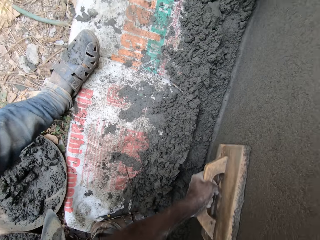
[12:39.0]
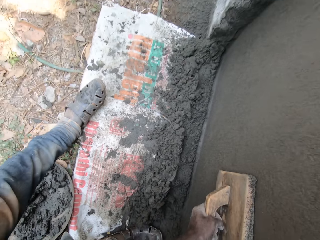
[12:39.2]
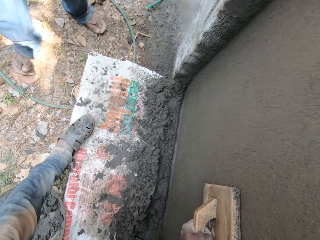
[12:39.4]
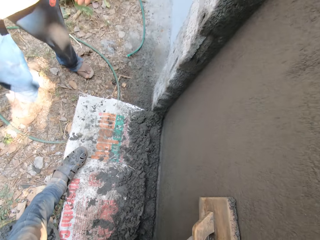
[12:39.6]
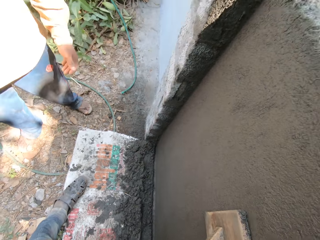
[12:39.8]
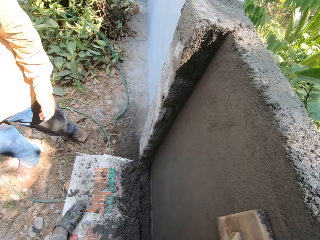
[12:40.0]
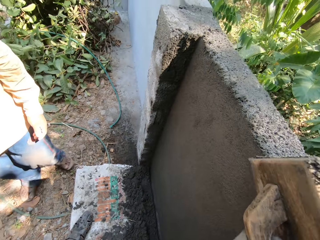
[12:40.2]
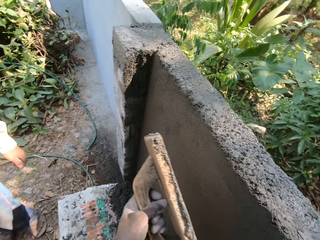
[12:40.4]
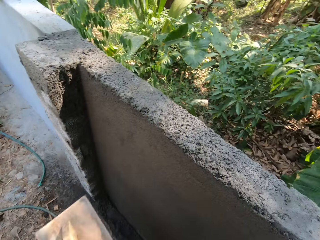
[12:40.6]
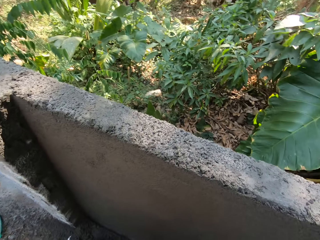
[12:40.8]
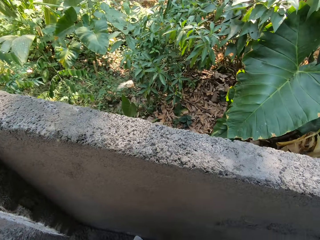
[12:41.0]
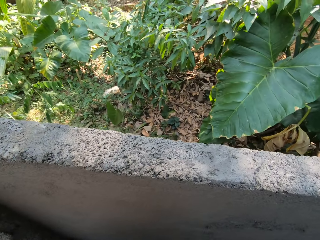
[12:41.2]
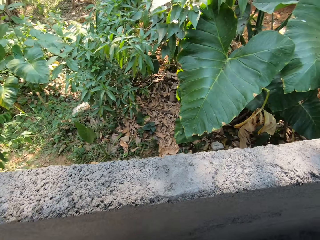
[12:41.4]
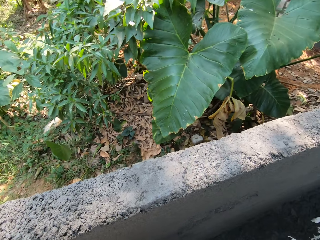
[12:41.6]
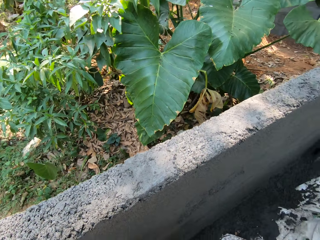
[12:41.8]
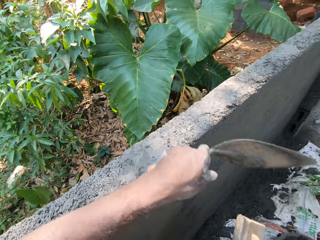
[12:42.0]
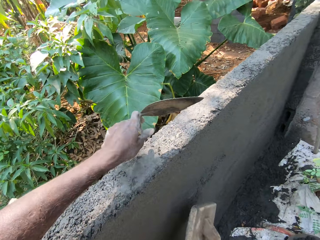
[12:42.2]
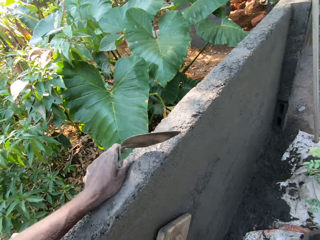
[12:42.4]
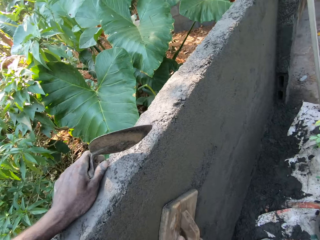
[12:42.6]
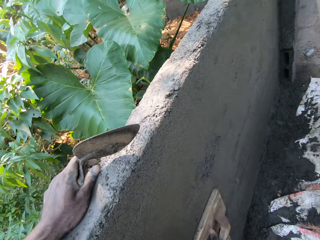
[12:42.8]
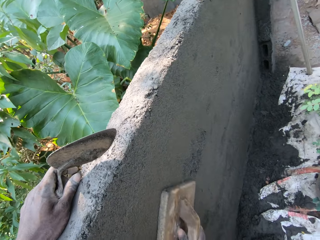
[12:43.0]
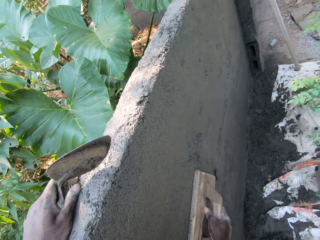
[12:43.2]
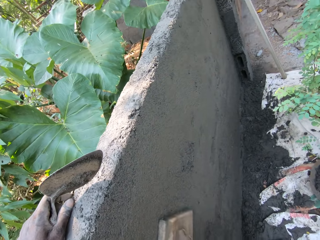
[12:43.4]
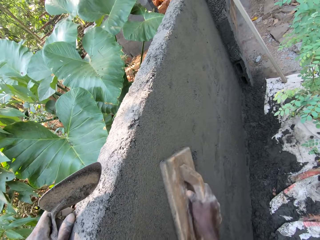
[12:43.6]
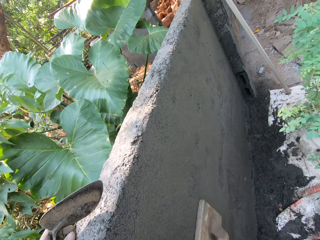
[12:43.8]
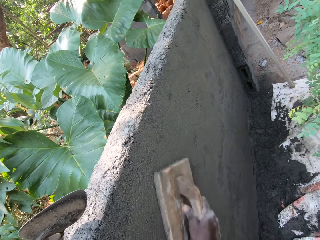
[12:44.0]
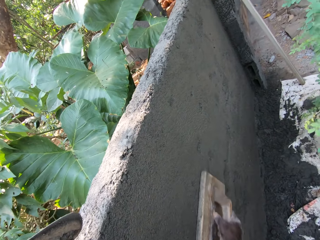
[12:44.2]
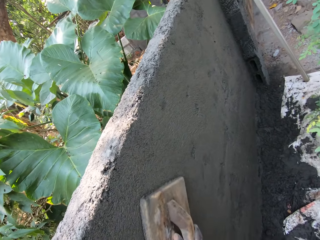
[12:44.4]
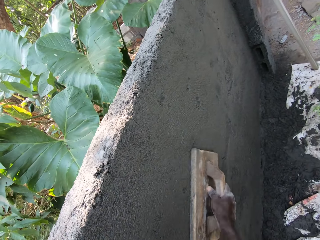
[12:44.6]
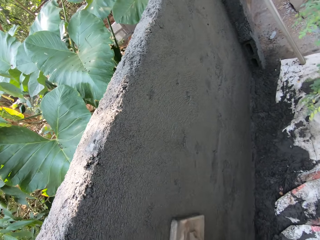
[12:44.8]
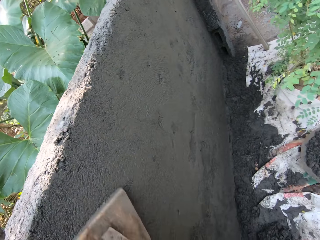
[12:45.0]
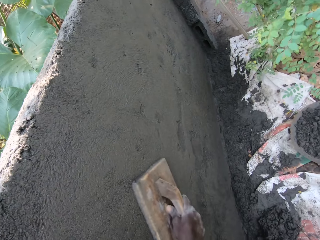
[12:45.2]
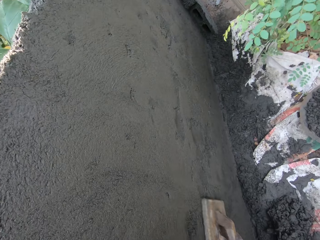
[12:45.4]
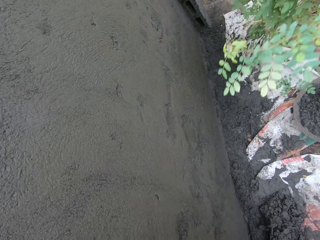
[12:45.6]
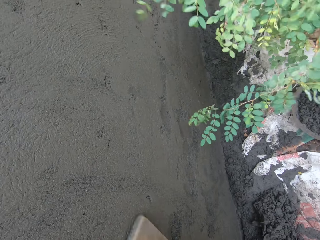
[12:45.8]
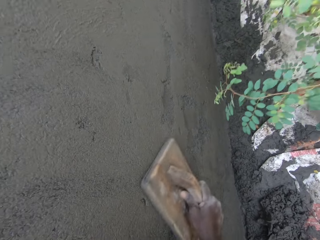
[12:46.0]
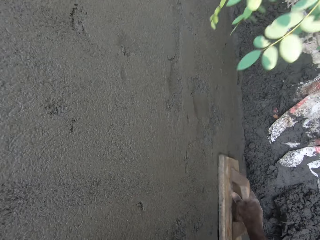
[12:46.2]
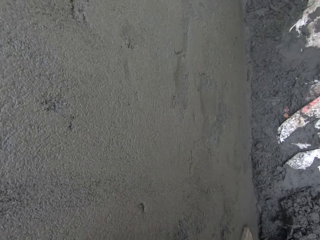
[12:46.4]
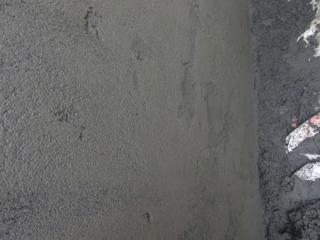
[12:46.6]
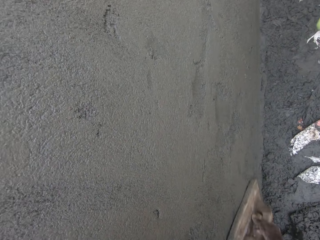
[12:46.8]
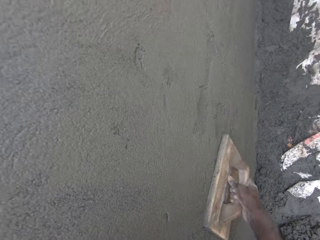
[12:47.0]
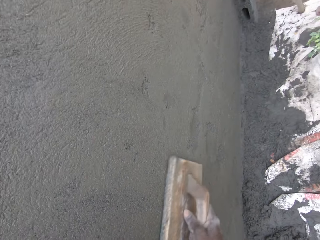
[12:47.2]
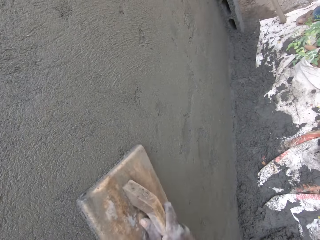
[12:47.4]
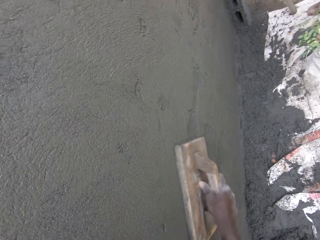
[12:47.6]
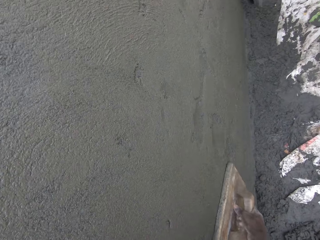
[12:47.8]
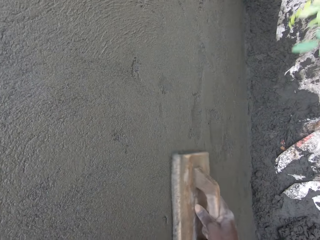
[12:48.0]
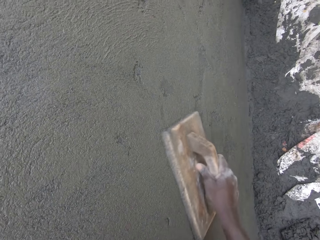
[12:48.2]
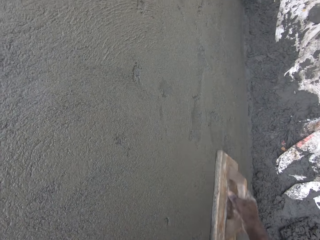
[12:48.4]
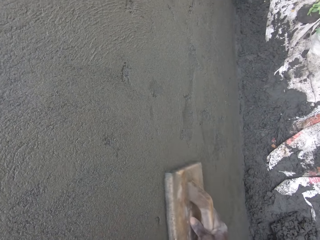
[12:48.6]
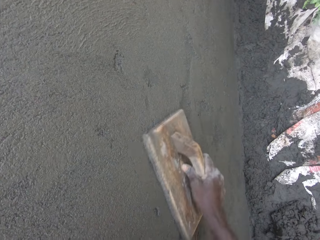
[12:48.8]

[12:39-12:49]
The camera wearer turns around. He places his left hand on the wall. He smoothens the wall with the wood float in his right hand.

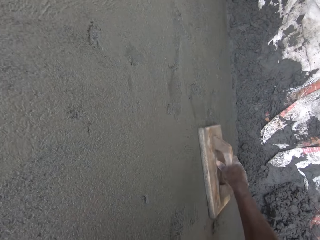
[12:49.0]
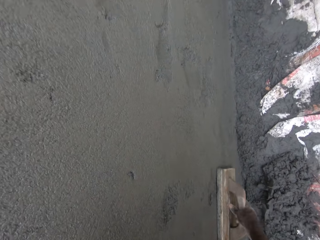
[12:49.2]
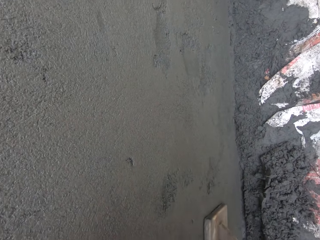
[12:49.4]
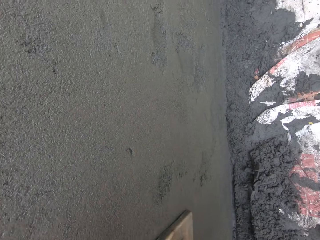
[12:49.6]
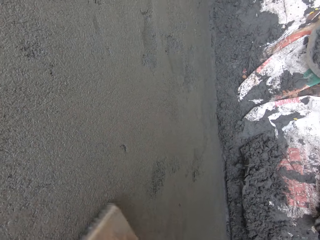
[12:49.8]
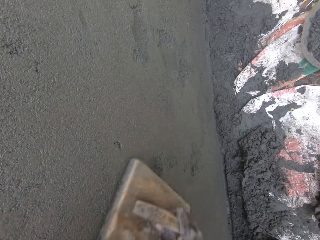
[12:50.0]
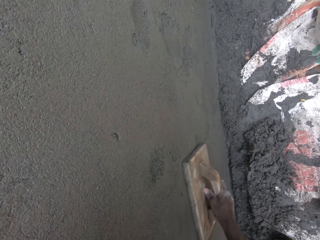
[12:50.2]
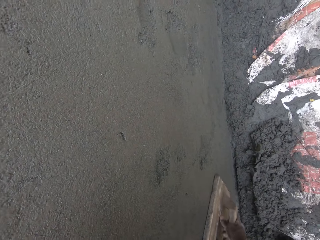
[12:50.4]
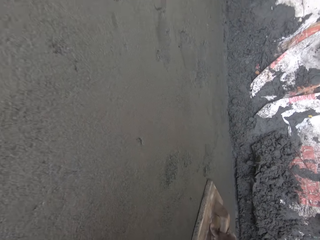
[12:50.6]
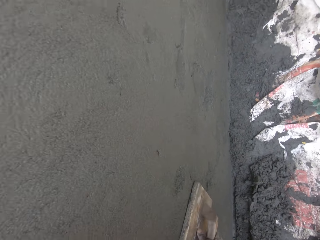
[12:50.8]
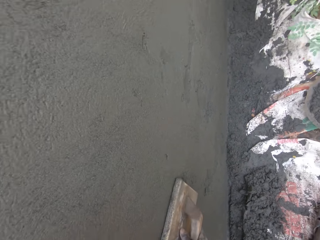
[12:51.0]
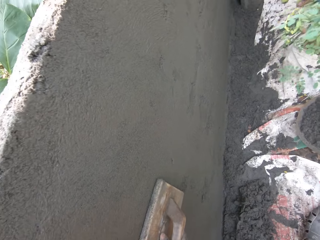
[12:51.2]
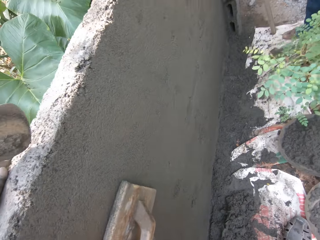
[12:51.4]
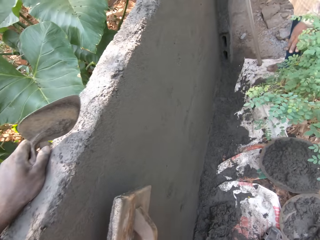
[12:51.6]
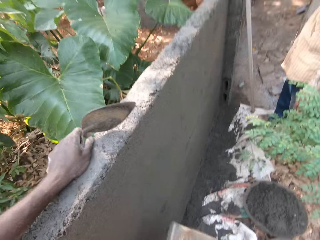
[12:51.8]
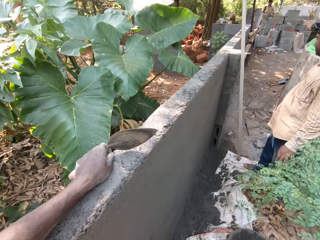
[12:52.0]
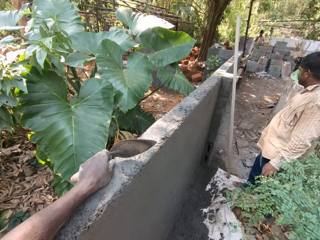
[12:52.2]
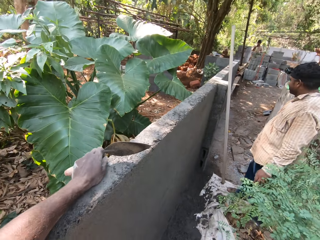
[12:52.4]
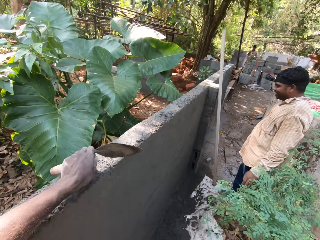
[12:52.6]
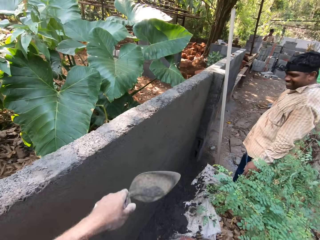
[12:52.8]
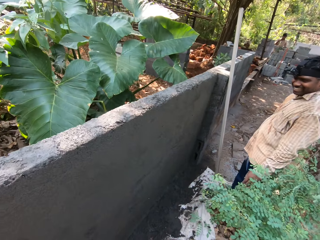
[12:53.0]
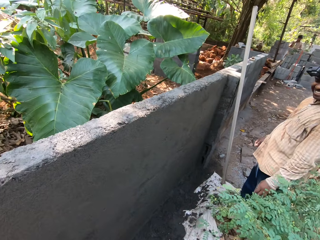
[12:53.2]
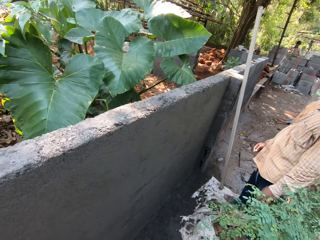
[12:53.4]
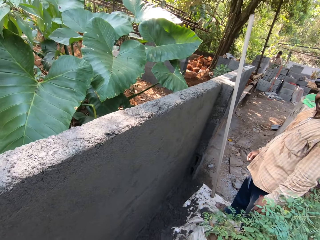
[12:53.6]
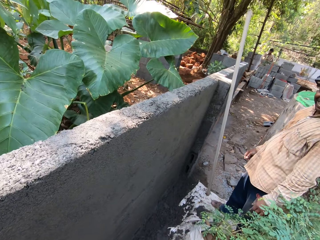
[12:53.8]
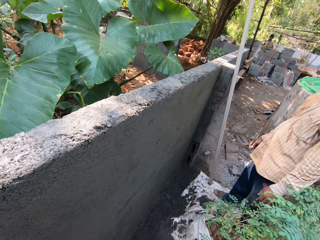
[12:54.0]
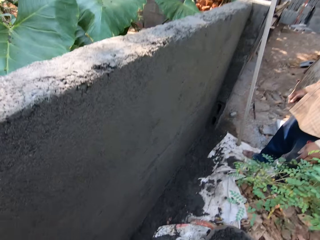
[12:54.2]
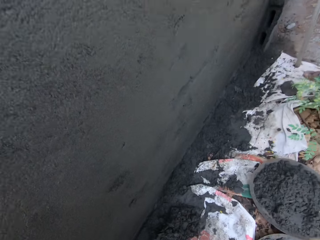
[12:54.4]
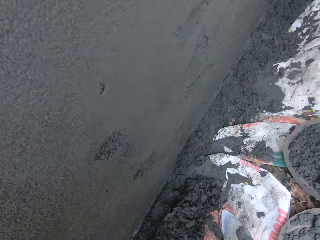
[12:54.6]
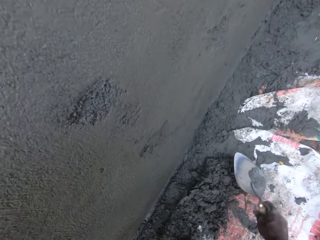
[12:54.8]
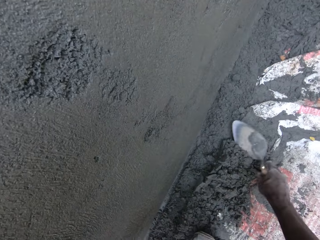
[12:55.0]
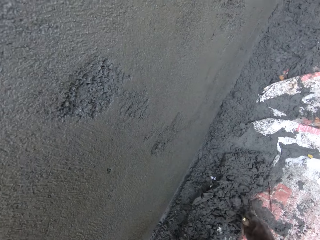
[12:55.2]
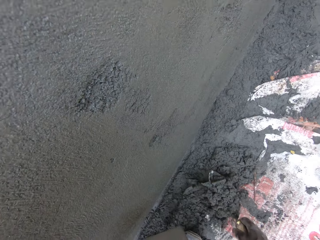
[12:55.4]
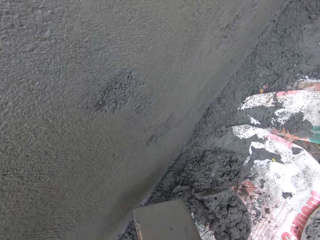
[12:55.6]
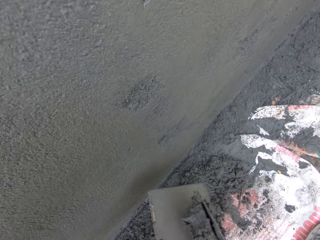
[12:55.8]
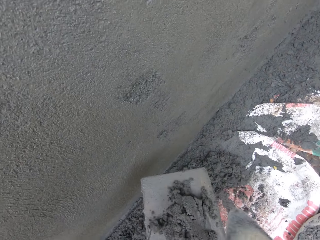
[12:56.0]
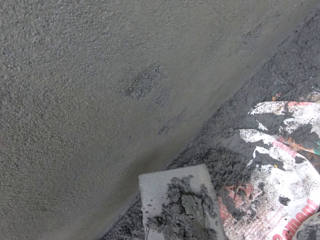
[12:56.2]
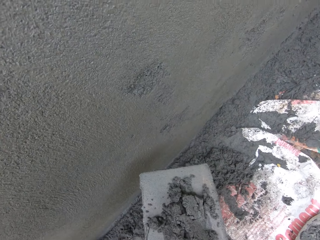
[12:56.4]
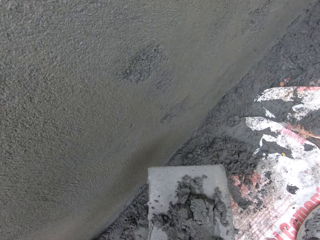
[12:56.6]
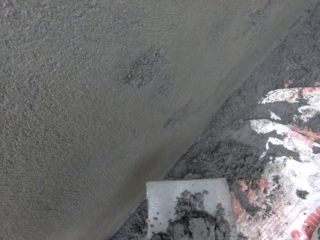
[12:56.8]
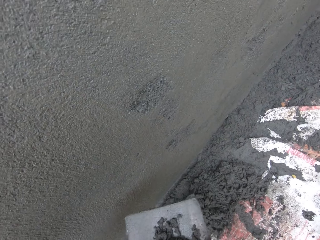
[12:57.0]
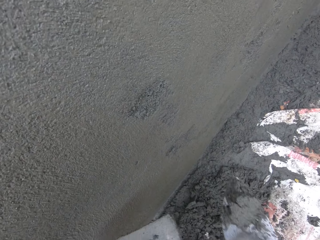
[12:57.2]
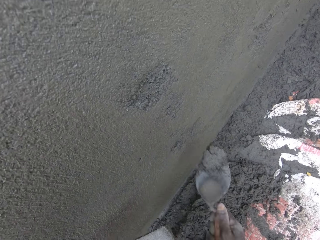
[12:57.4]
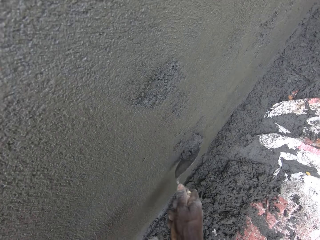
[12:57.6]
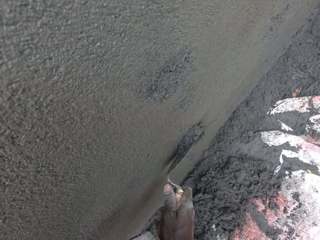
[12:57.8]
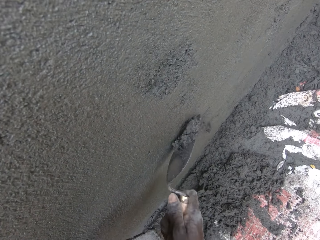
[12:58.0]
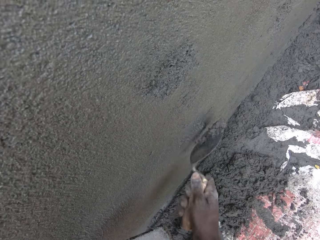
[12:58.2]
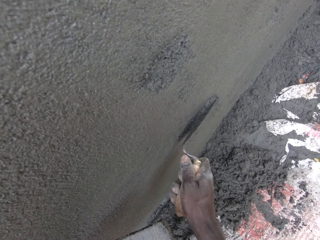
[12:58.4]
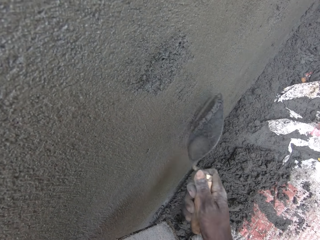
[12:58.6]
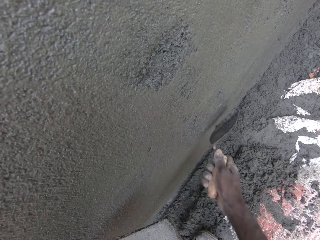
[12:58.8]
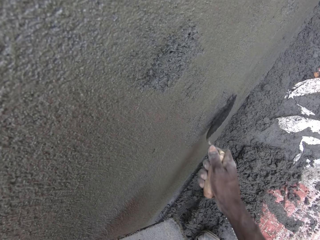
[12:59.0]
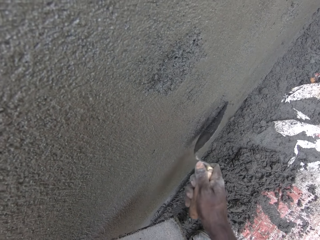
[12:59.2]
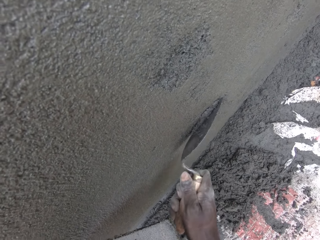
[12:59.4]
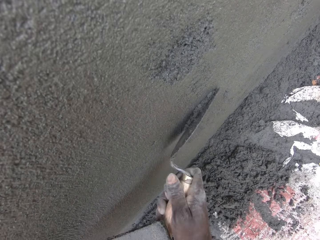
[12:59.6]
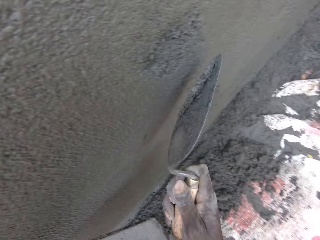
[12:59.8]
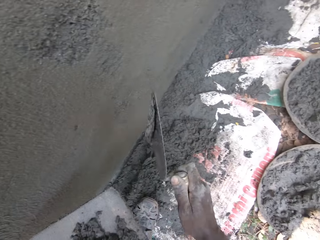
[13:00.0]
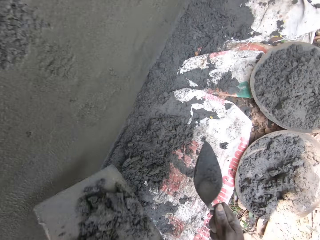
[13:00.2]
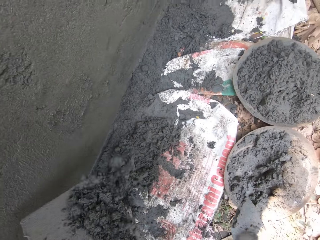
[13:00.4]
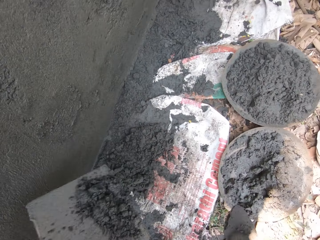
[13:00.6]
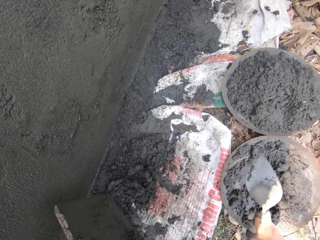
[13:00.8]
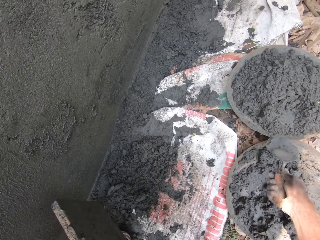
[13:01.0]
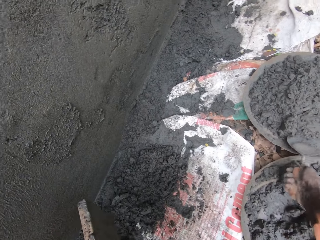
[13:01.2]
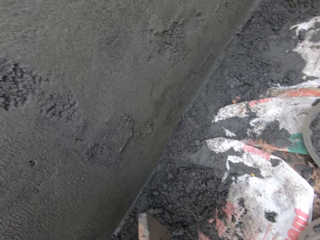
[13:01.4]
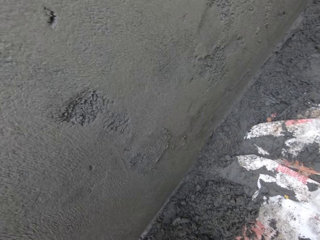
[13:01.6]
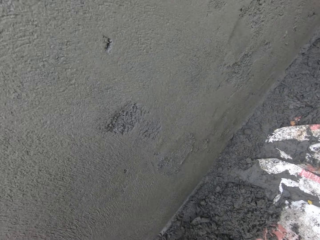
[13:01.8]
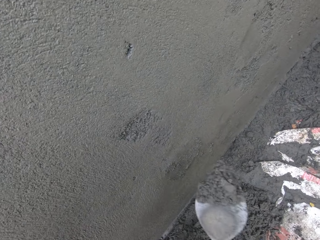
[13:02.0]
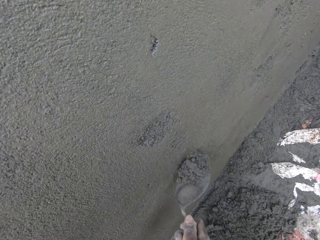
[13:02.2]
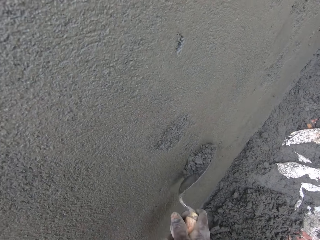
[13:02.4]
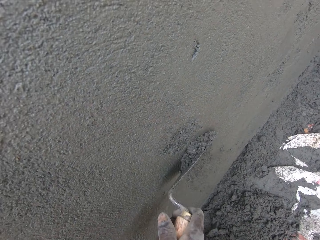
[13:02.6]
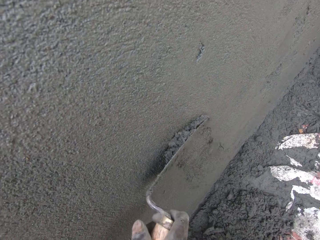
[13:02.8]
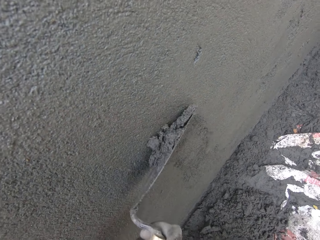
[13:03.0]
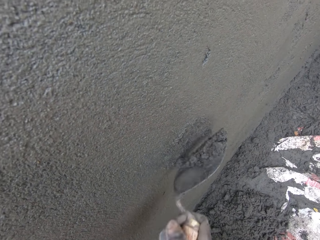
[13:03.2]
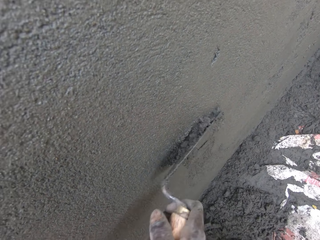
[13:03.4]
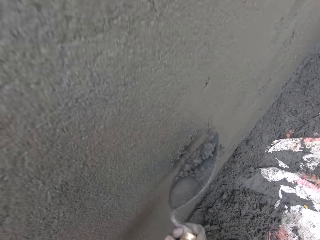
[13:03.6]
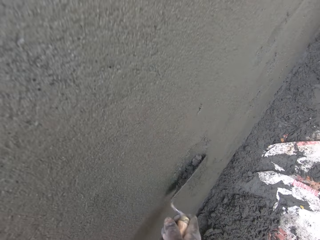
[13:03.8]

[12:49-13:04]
A person talks to the camera wearer. The camera wearer picks cement plaster from the floor to the wooden float with the hand trowel in his right hand. He scoops the concrete with the trowel. He pastes the cement plaster from the wooden float to the wall with the hand trowel in his right hand. He pours the cement plaster on the floor from the wooden float. He pastes the cement plaster from the head pan to the wall with the hand trowel in his right hand. He scoops the concrete with the trowel.
